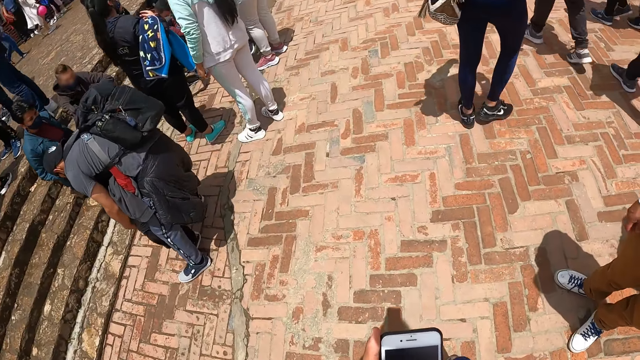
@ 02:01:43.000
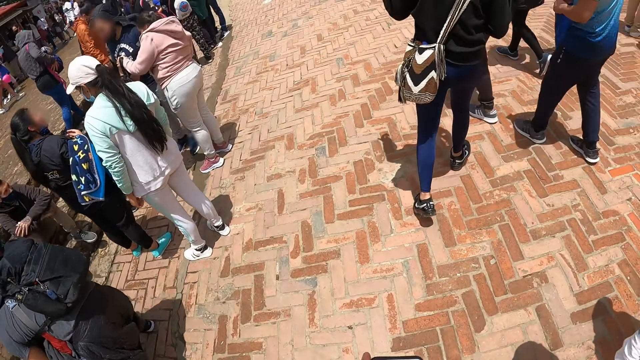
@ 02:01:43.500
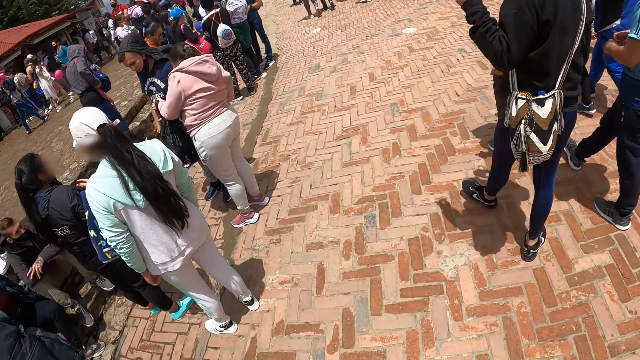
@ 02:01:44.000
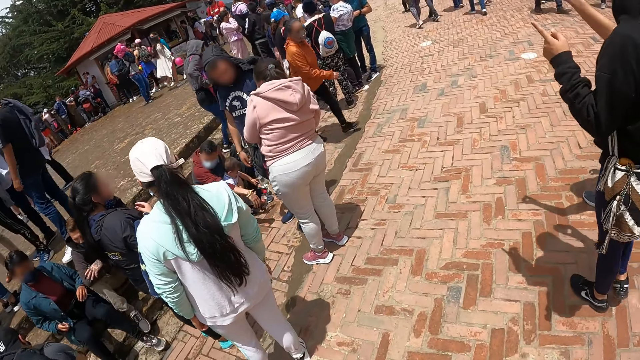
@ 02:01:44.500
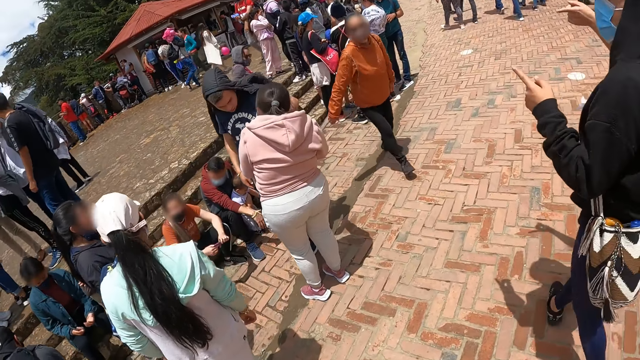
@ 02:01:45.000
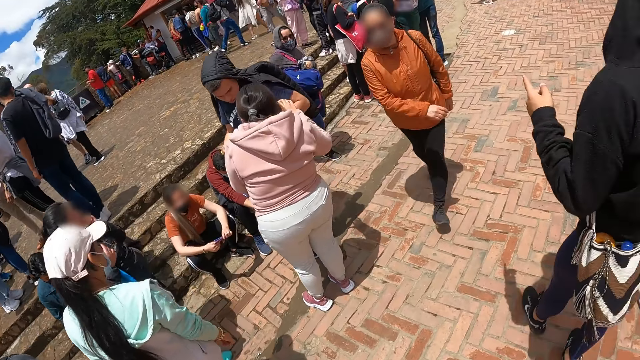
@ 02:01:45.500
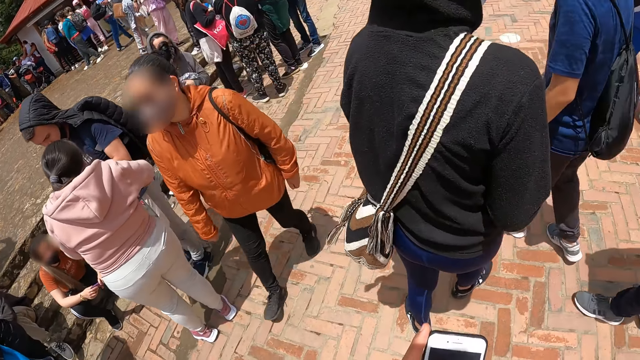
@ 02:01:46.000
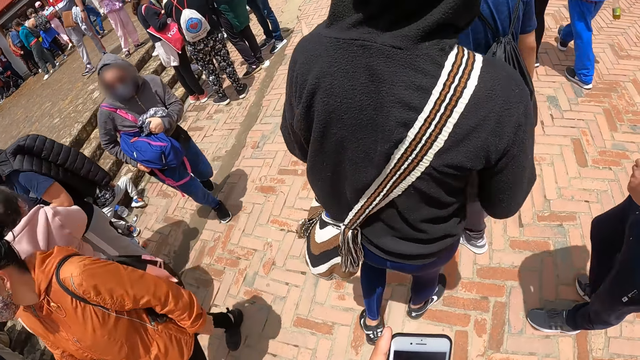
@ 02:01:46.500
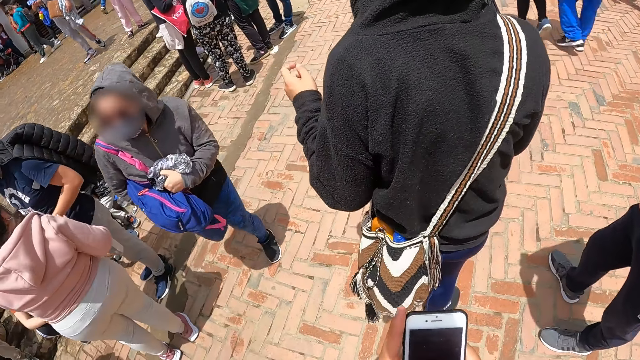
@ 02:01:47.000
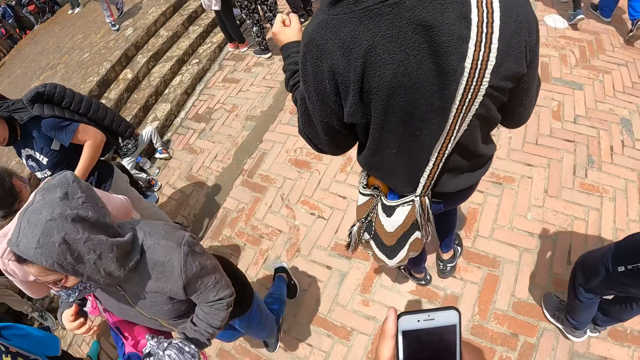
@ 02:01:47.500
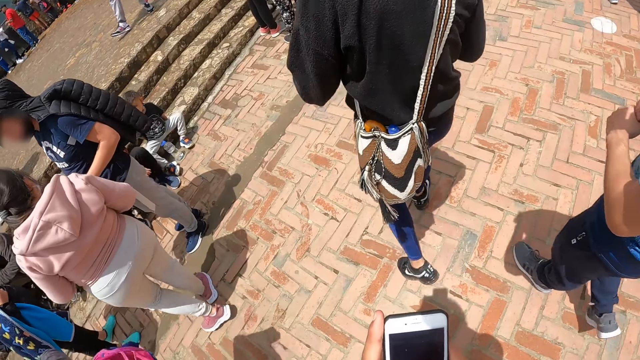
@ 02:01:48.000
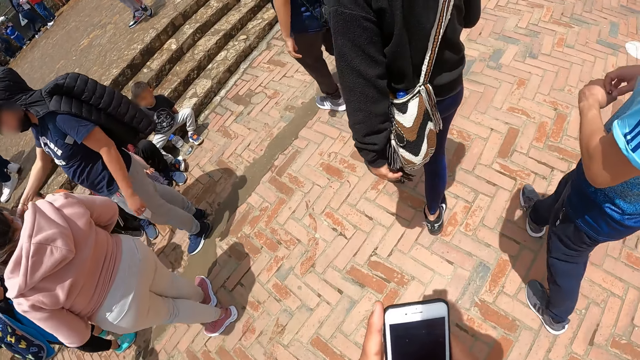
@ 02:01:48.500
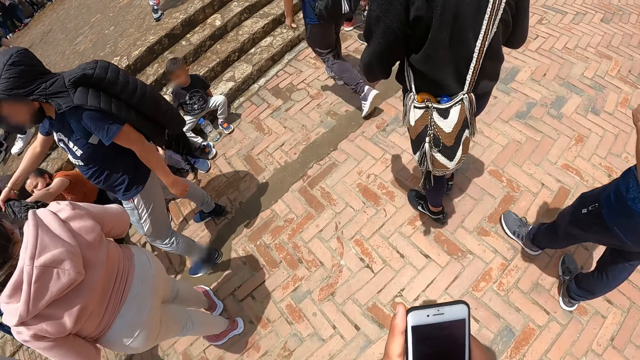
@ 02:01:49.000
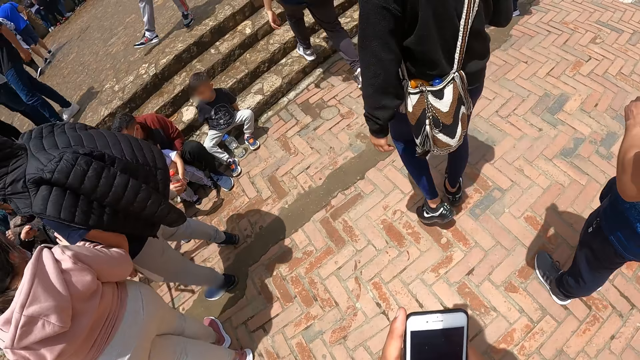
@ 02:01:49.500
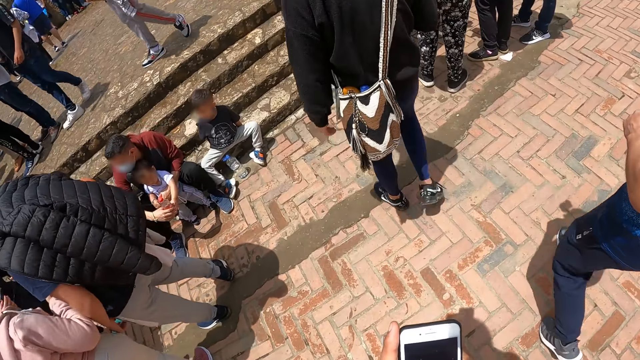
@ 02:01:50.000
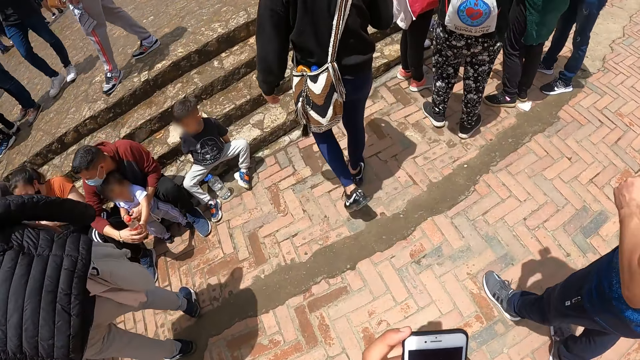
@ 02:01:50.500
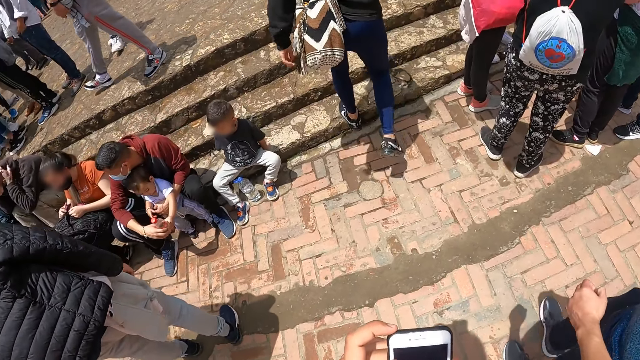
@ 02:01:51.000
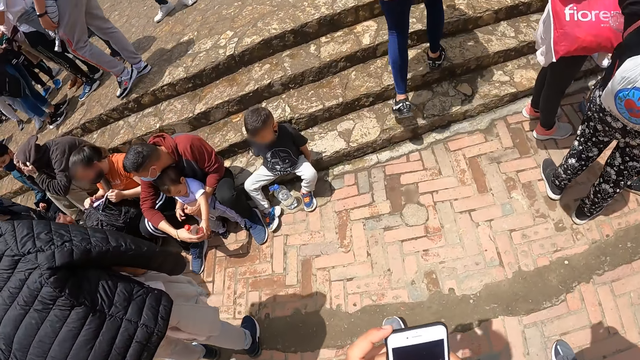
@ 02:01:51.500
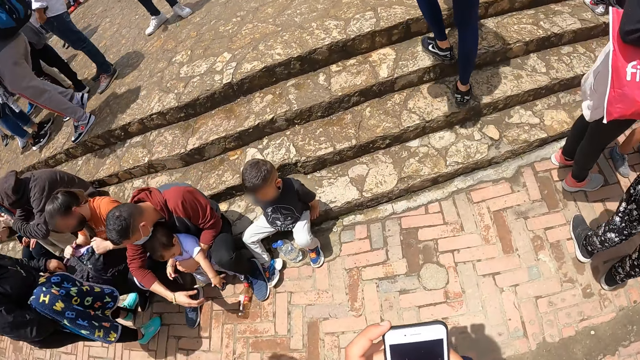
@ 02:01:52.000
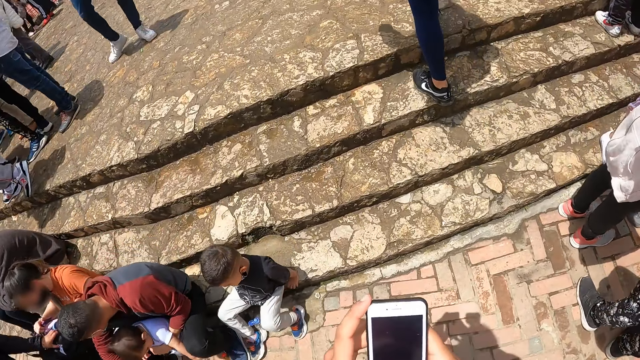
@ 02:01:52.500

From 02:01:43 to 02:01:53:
A man points. The man walks up the stairs. Another man walks up the stairs.

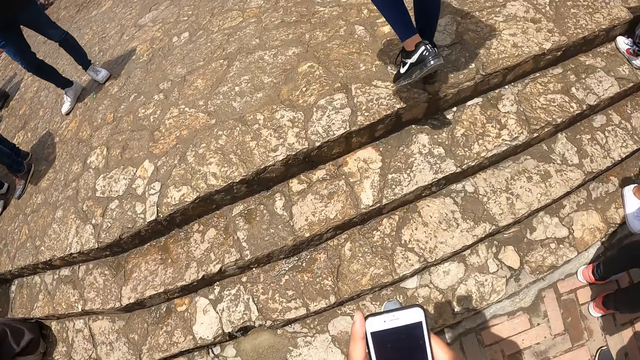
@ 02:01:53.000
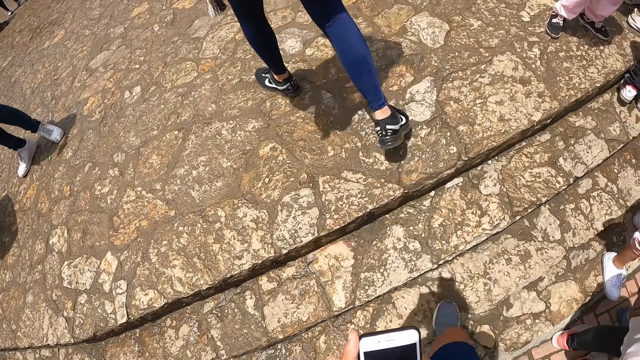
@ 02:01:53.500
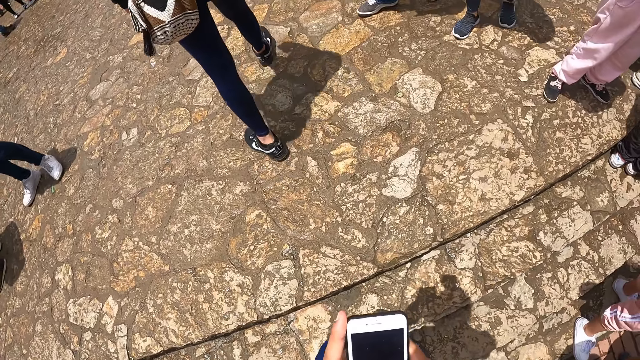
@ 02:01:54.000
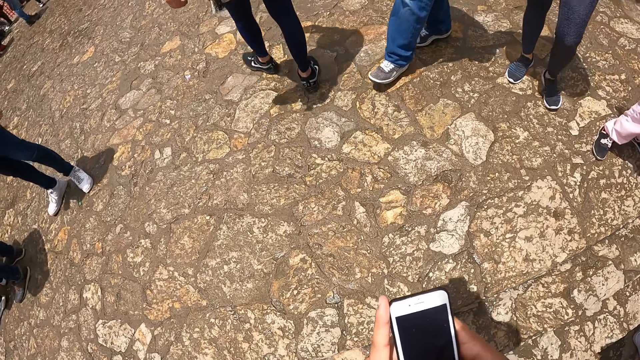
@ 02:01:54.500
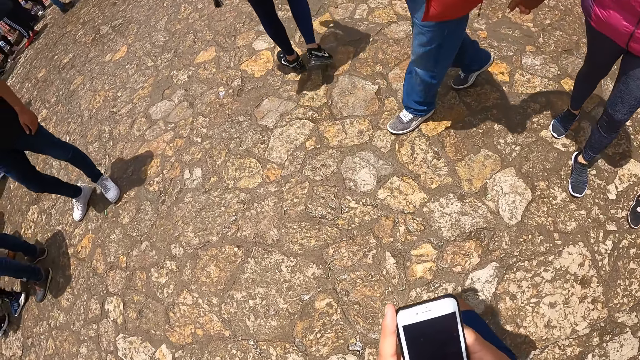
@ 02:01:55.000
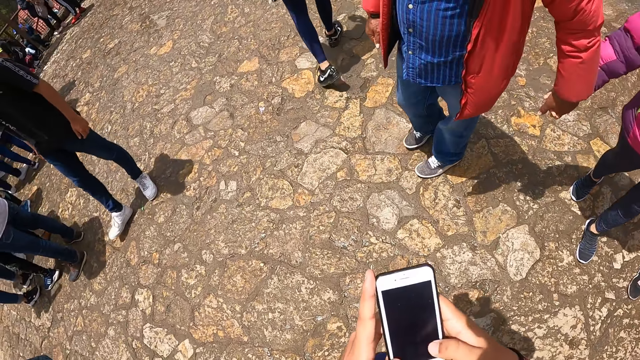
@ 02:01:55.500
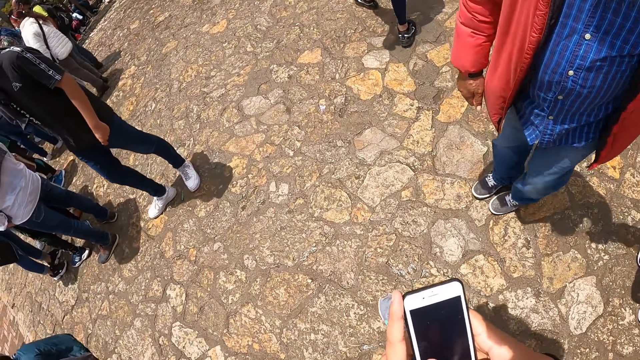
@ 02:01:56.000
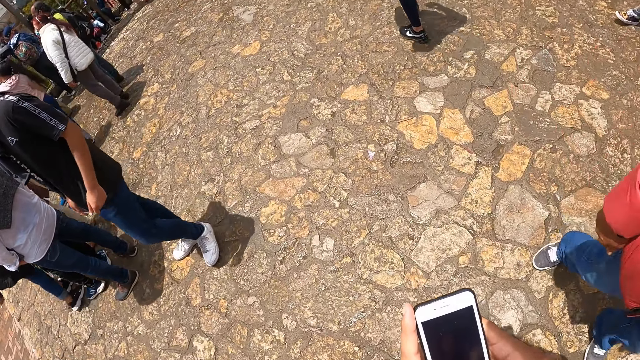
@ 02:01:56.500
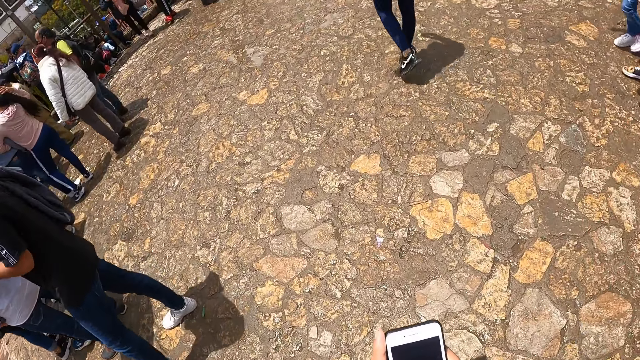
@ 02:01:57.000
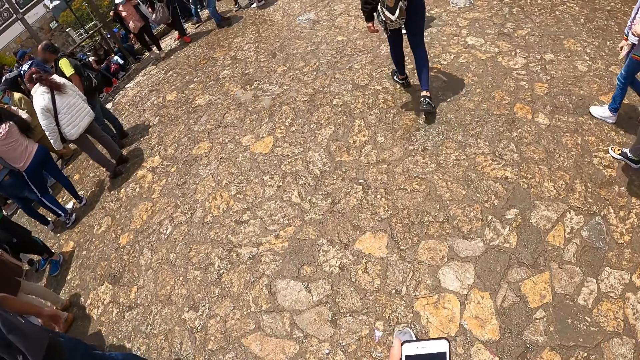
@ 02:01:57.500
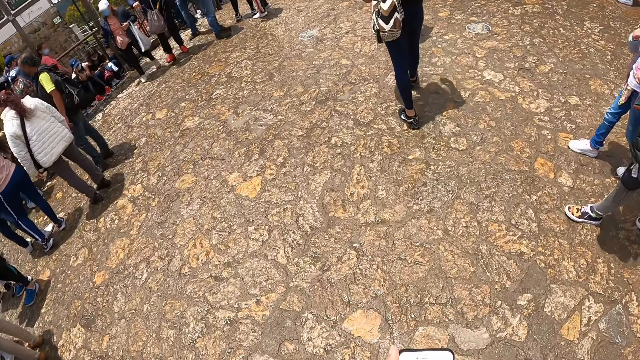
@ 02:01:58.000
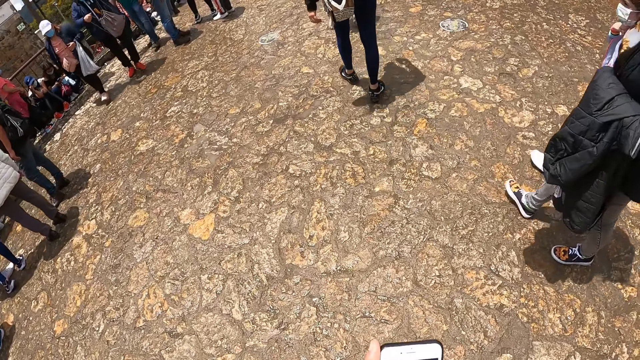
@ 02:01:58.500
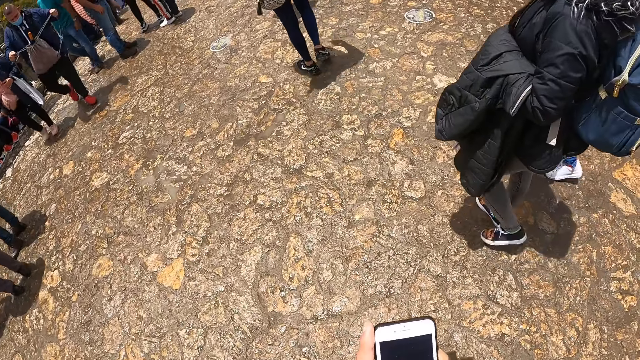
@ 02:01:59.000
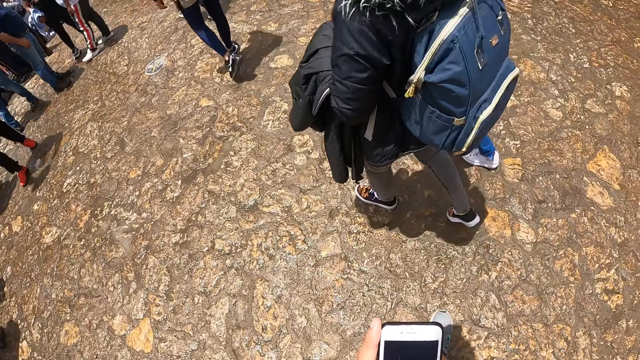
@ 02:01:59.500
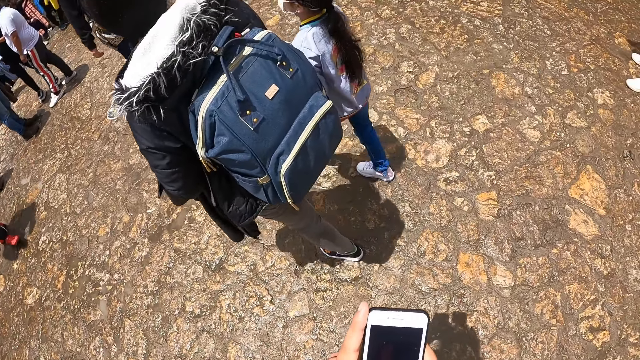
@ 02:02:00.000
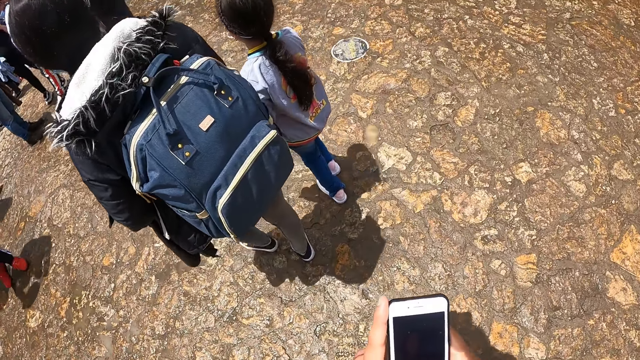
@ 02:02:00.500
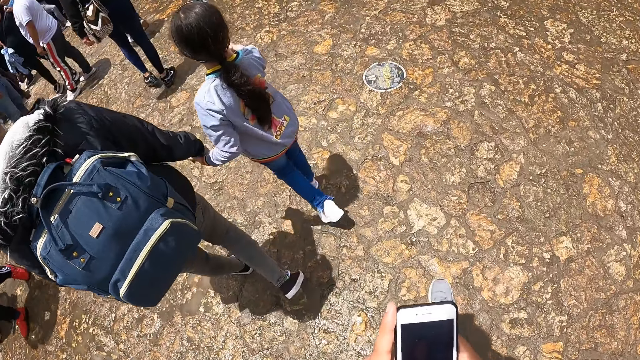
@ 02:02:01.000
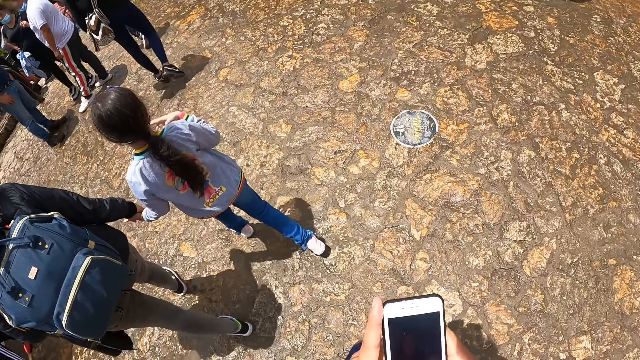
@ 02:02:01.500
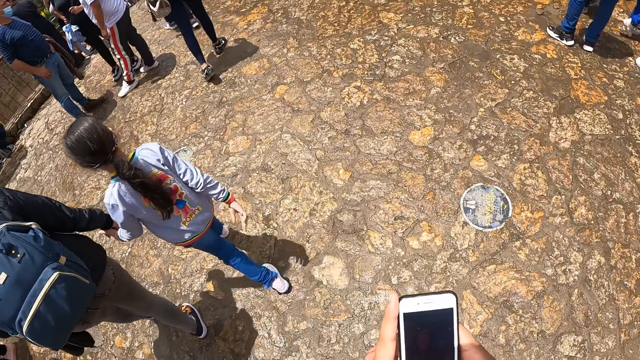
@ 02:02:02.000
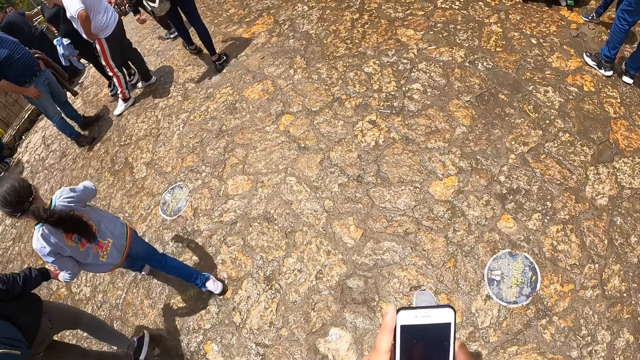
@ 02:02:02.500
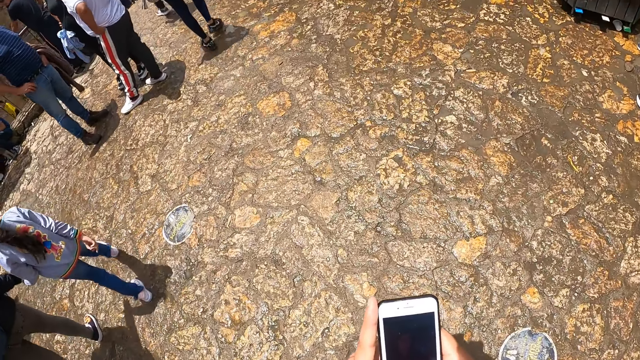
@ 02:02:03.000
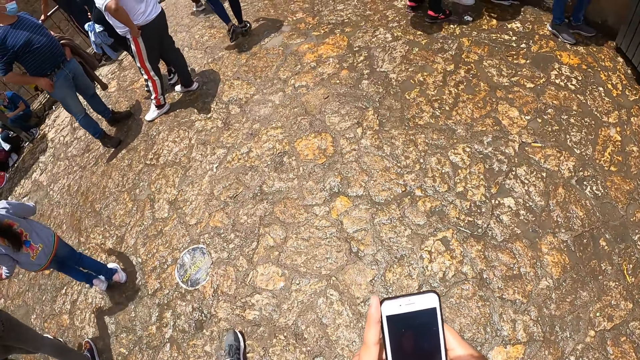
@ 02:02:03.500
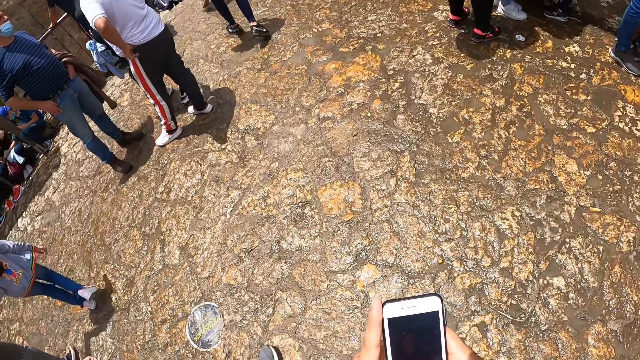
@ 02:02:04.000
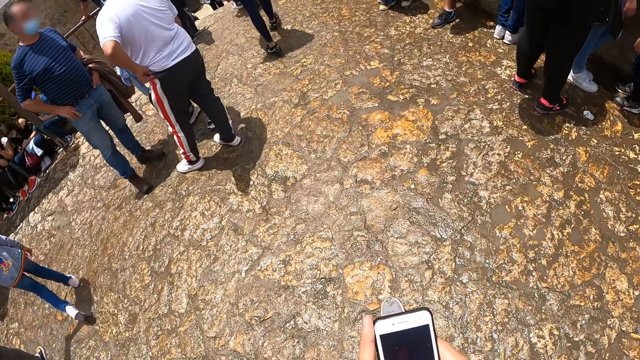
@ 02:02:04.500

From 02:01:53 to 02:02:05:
The camera wearer walks up the stairs. They hold a phone. A woman walks. A girl walks.
